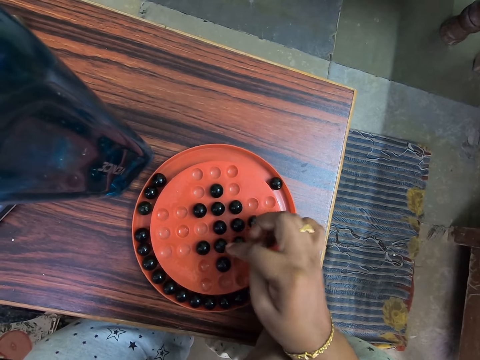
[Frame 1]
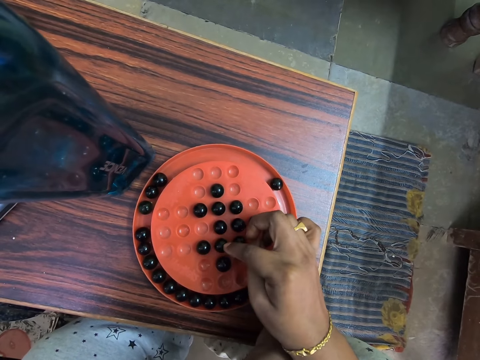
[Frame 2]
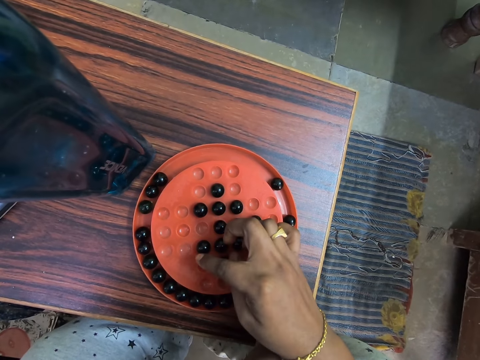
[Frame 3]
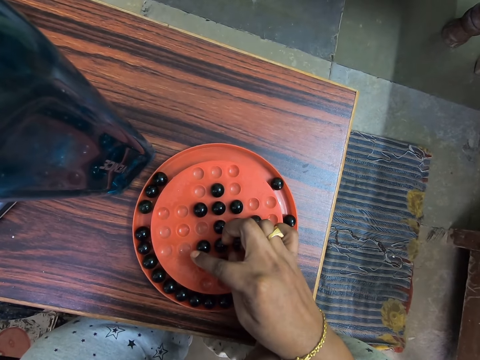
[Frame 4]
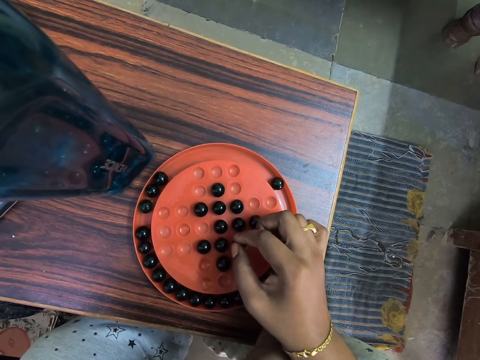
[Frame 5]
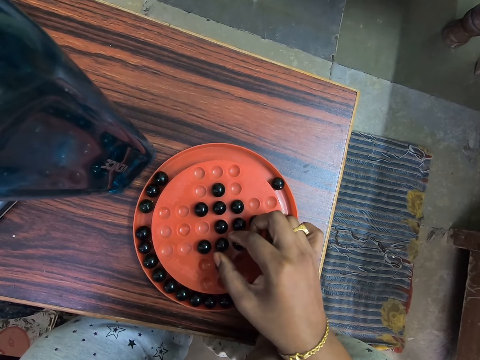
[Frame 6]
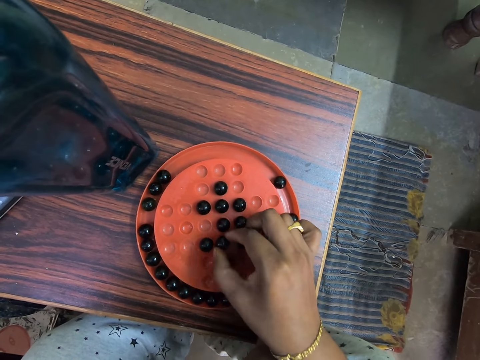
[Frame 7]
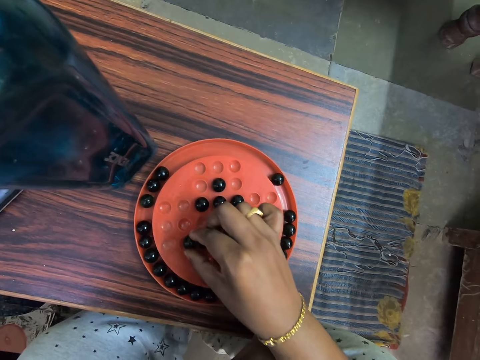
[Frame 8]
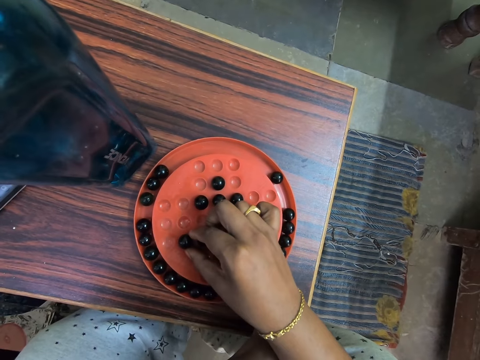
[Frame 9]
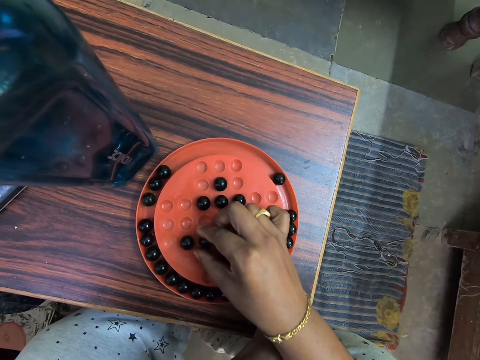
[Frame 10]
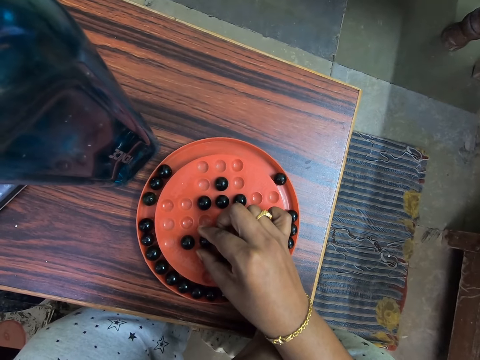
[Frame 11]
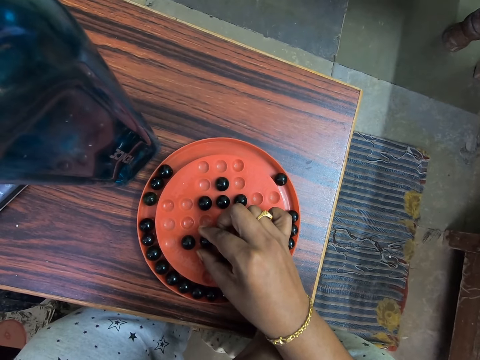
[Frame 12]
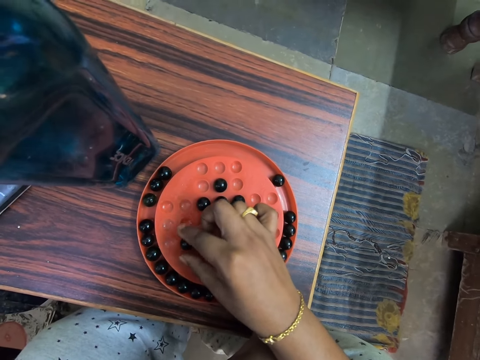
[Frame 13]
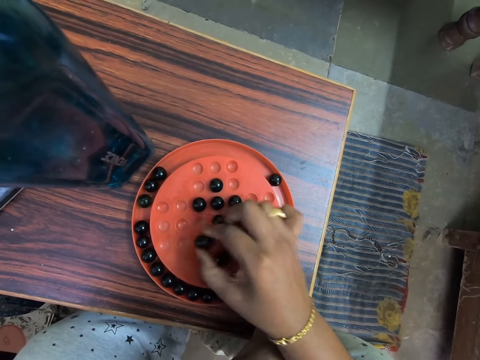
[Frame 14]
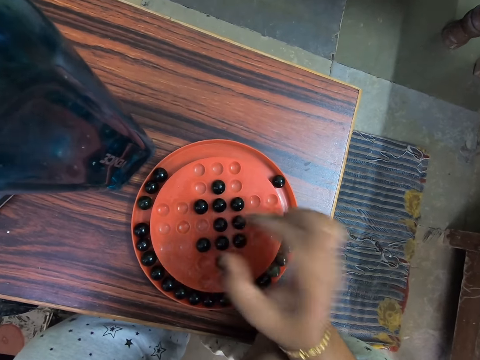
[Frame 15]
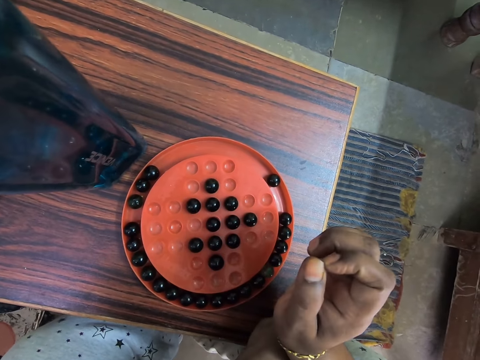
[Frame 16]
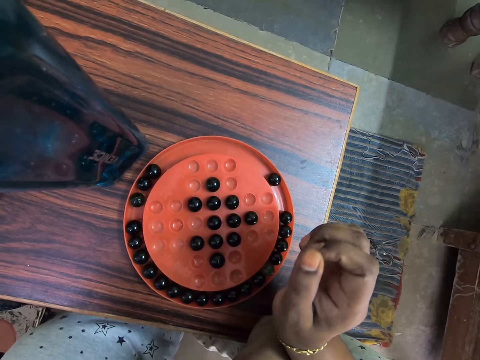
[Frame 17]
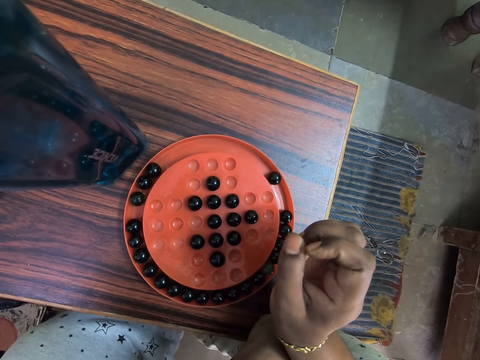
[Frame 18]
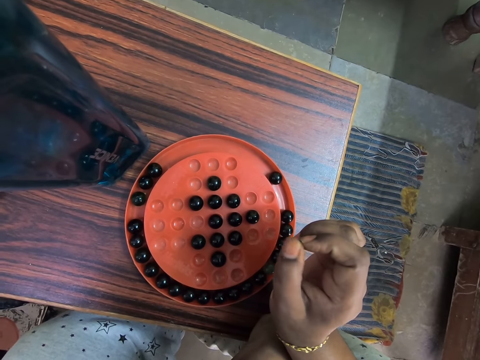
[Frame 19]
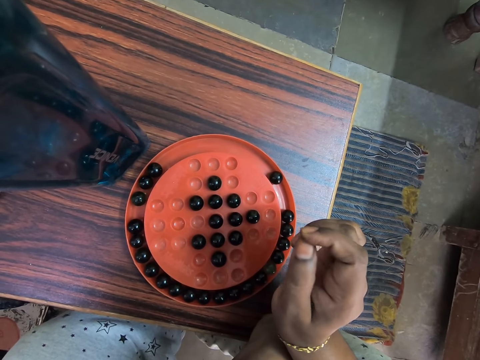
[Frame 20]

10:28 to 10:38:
The camera wearer touches the marble and touches the game board. They pick up the marble. They place the marble in the hole. They play the marble solitaire game. They pick up the marble. They place the marble in the hole. They rub the fingers.

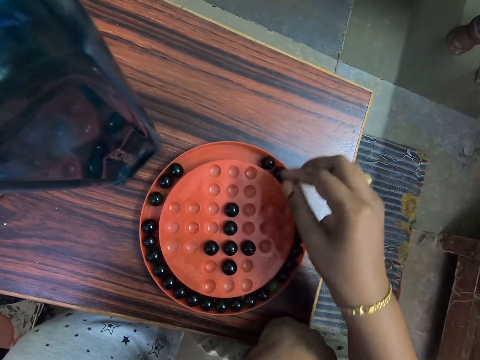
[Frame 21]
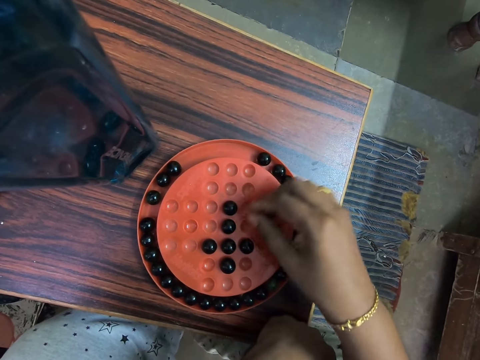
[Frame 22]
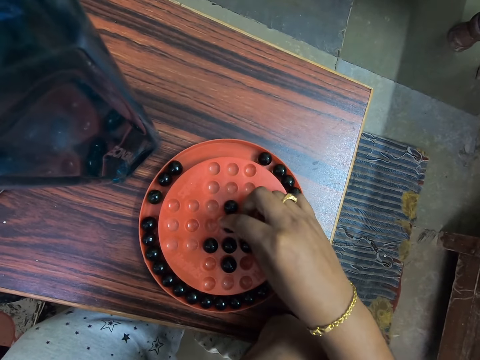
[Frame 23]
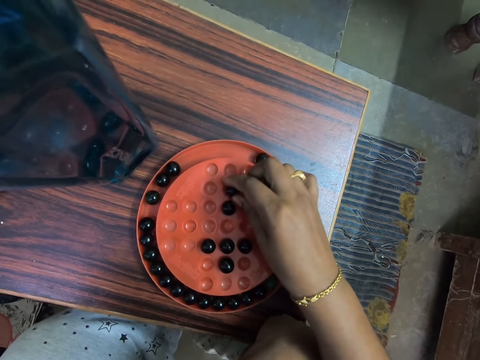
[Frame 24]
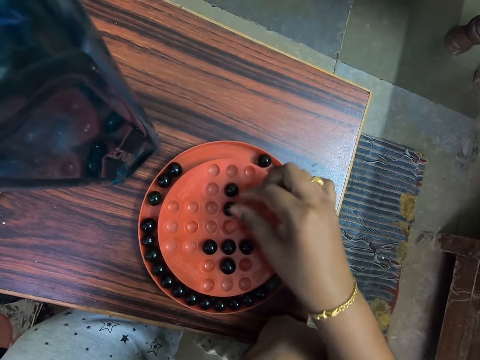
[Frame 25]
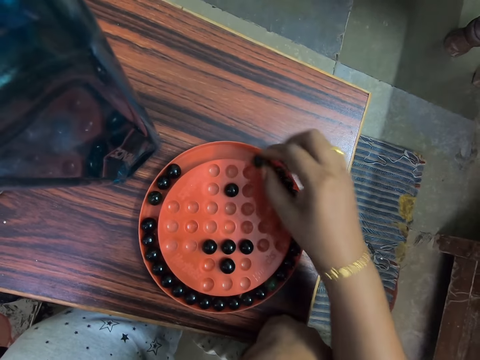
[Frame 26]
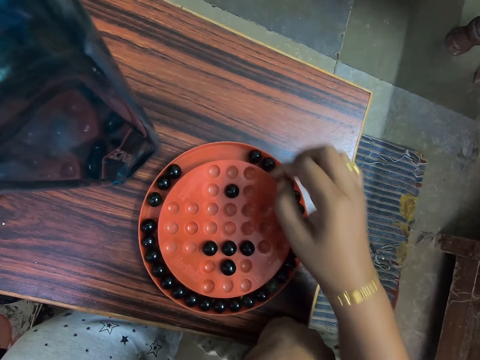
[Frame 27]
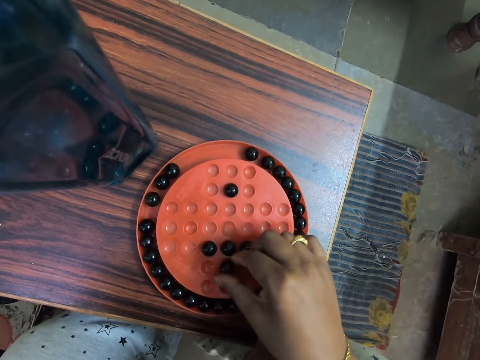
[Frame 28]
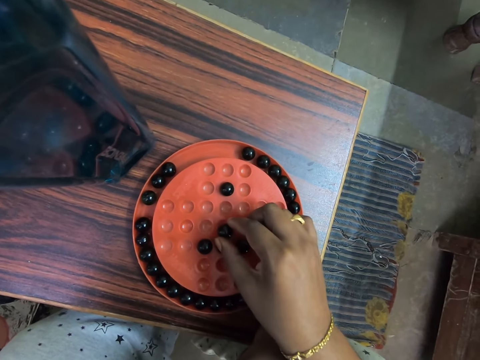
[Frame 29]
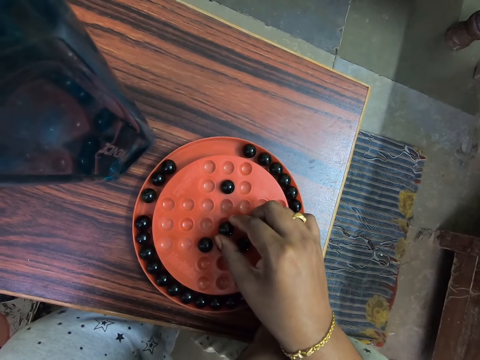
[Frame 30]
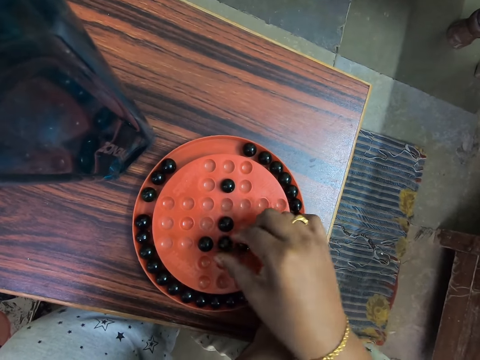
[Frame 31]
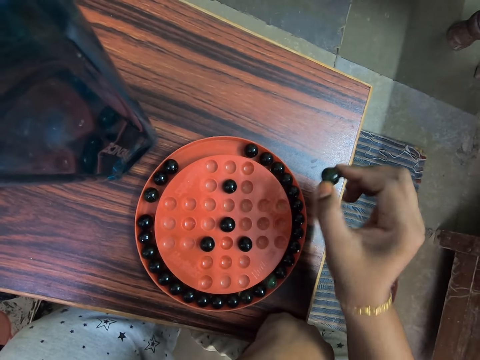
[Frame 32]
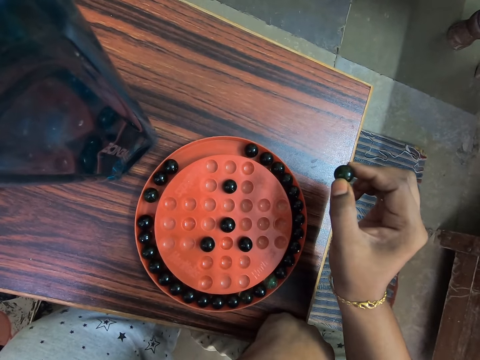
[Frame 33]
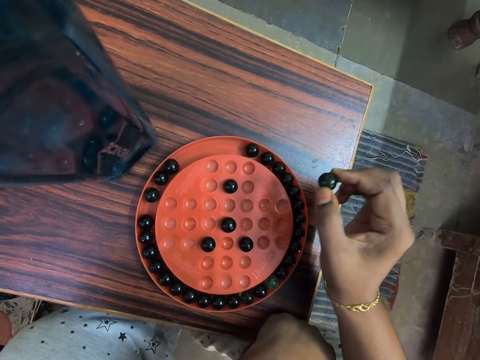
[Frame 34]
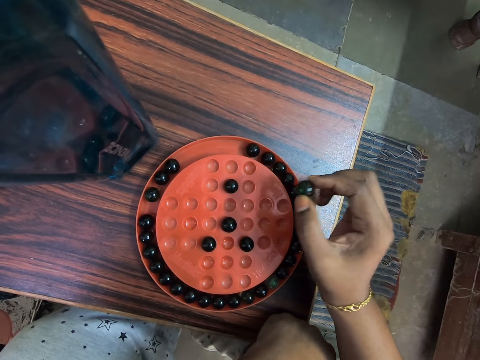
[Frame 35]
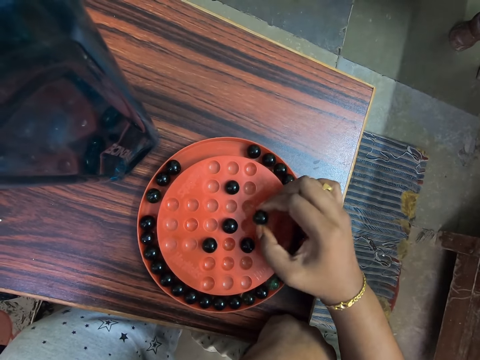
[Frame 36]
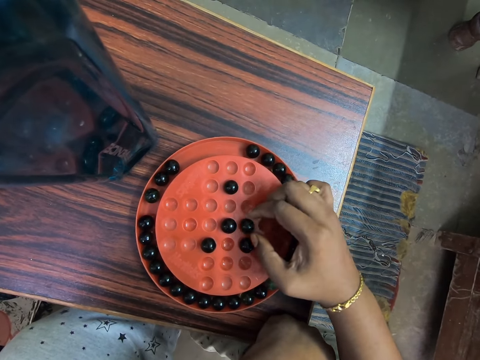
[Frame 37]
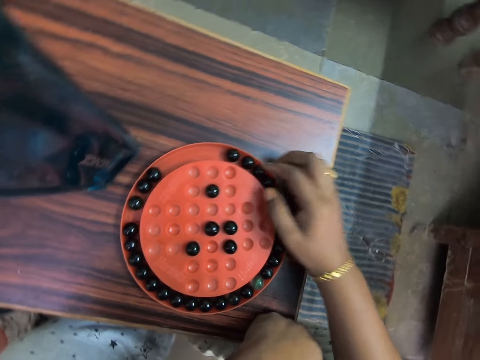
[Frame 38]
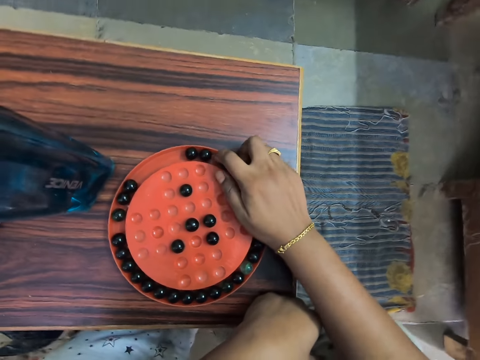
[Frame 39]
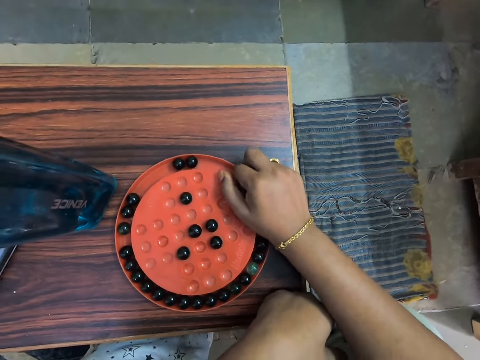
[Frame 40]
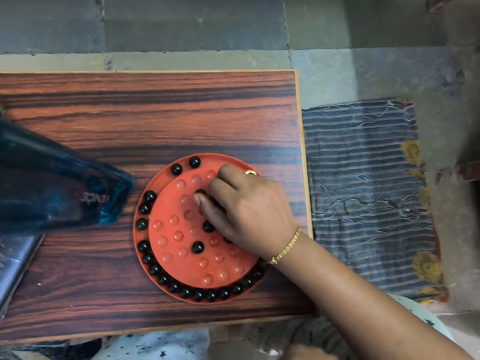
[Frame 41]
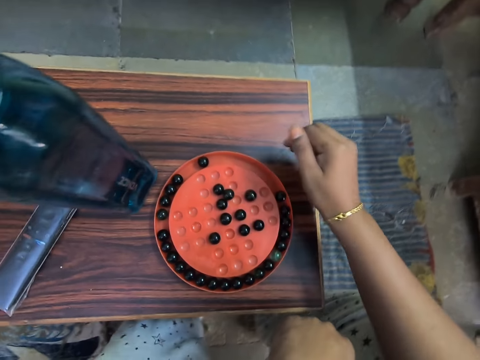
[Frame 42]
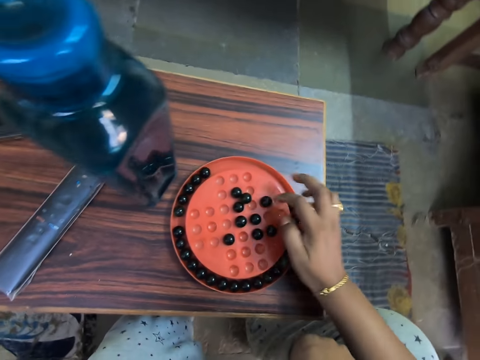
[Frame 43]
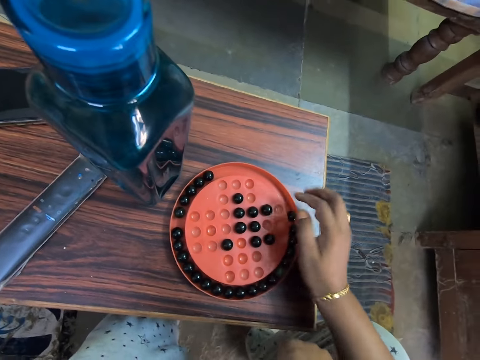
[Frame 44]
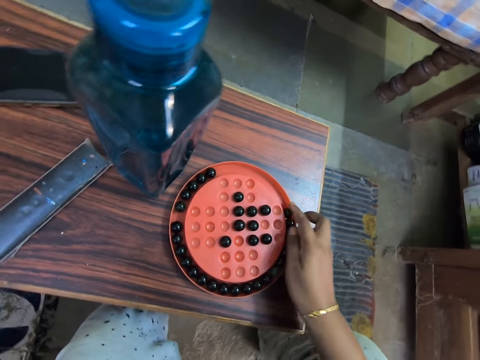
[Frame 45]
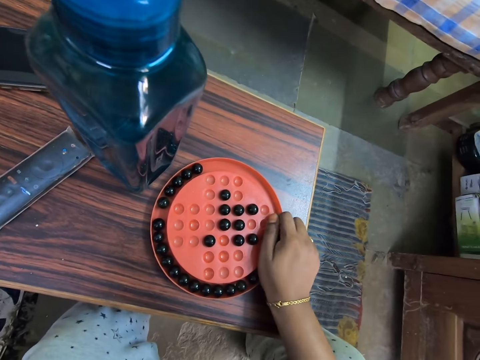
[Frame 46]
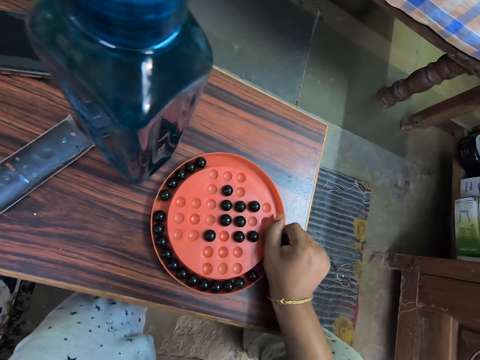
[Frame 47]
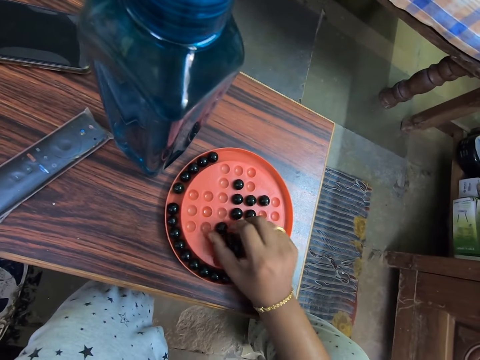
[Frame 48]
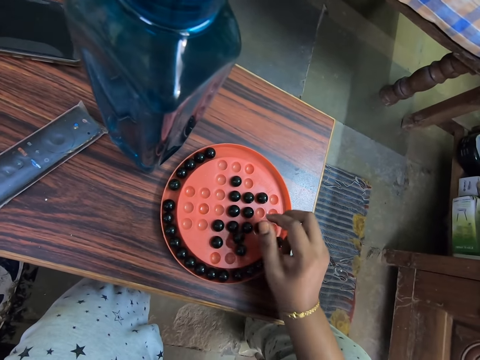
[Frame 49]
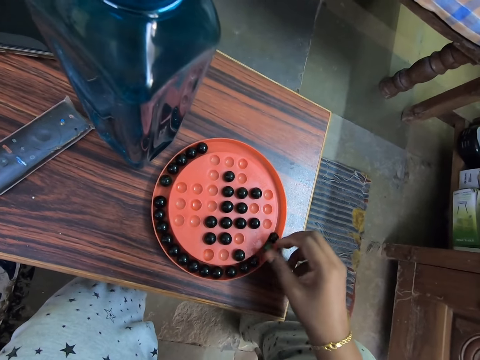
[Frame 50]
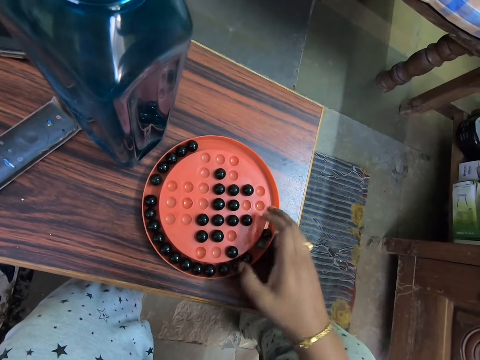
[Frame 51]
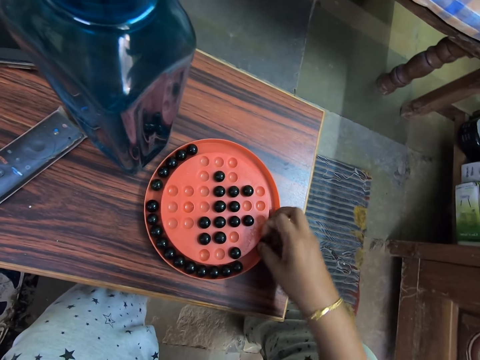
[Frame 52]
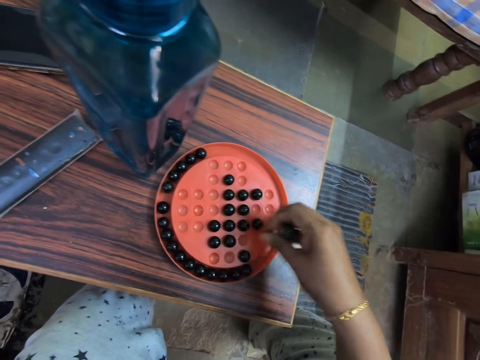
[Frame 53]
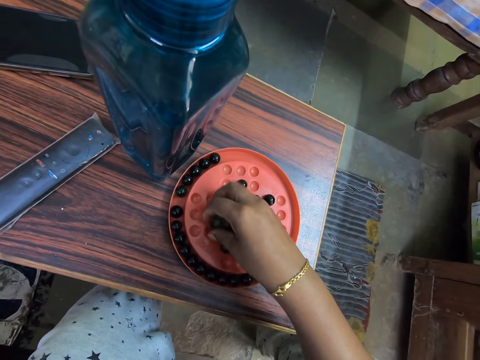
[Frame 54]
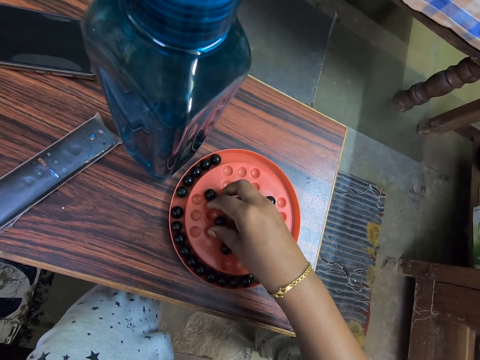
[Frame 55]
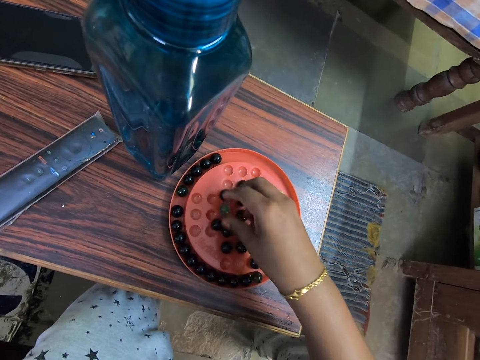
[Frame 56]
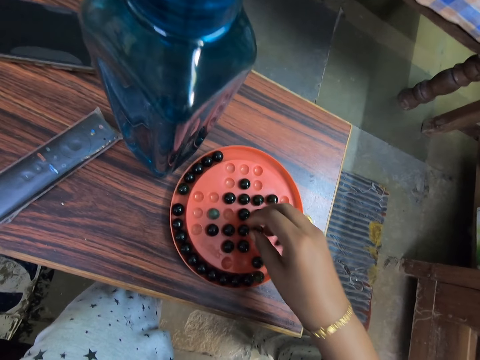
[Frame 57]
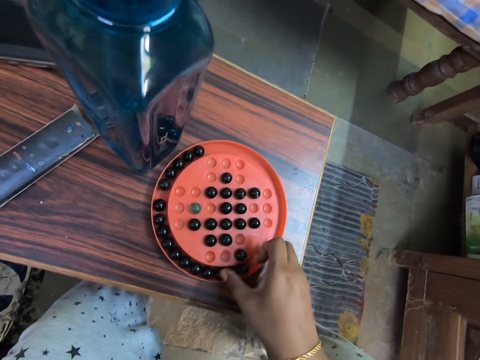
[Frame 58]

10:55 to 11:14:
The camera wearer picks the marble. They place the marble in the hole. They pick the marble. They place the marble in the tray. They pick the marble. They place the marble in the hole. They pick the marble. They look at the game board. They place the marble in the hole. They grab the marbles. They place the marbles in the holes. They grab the marbles. They place the marbles in the holes. They pick the marbles. They place the marble in the hole.
